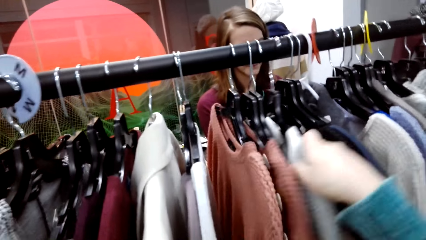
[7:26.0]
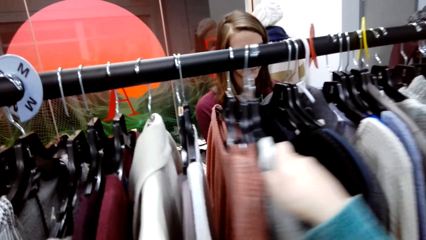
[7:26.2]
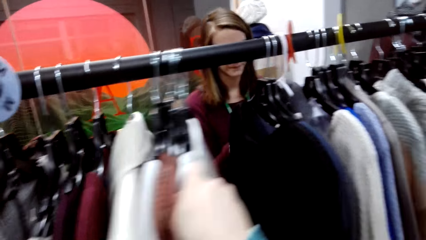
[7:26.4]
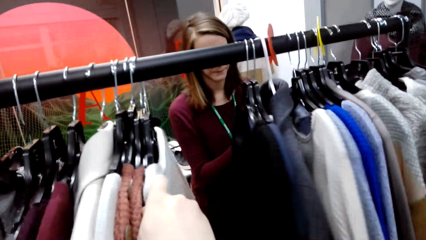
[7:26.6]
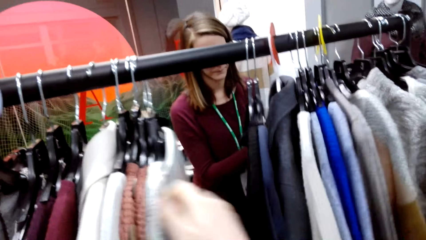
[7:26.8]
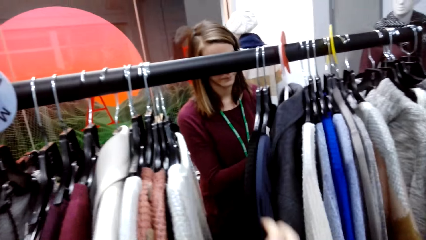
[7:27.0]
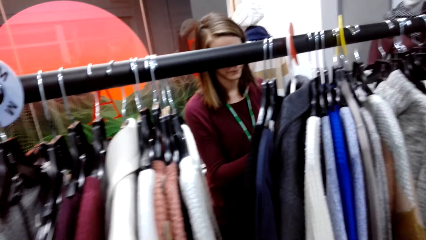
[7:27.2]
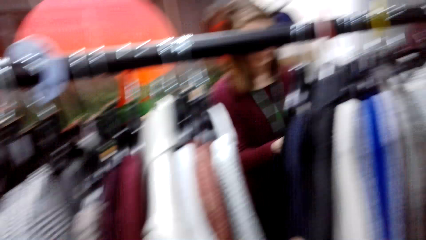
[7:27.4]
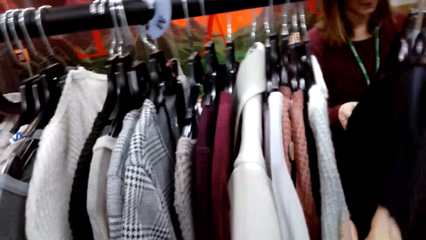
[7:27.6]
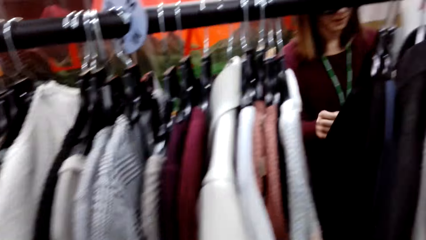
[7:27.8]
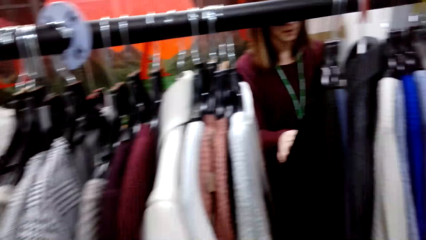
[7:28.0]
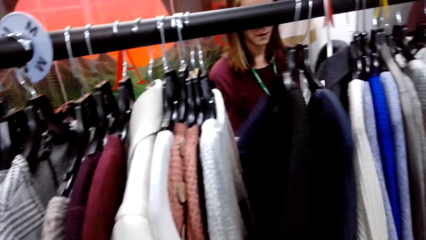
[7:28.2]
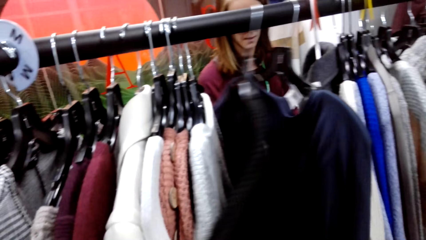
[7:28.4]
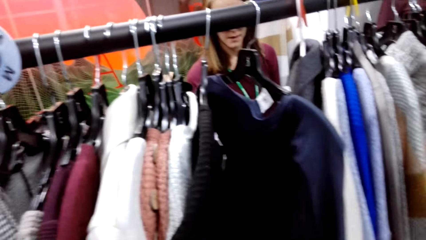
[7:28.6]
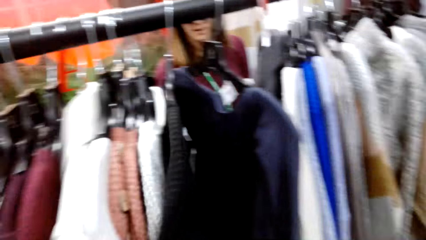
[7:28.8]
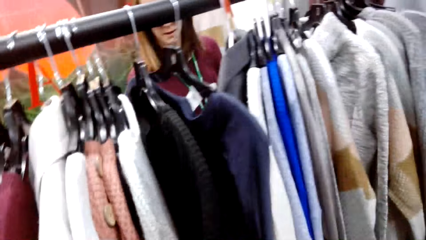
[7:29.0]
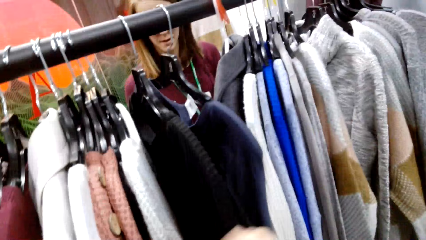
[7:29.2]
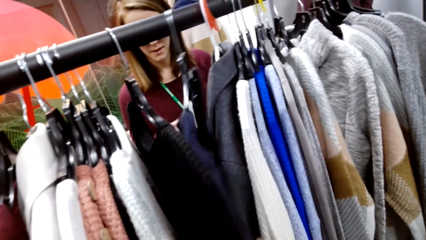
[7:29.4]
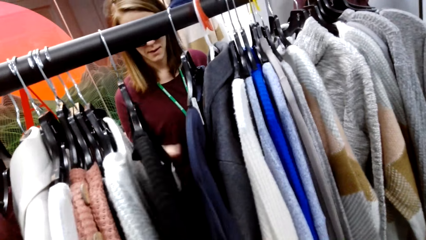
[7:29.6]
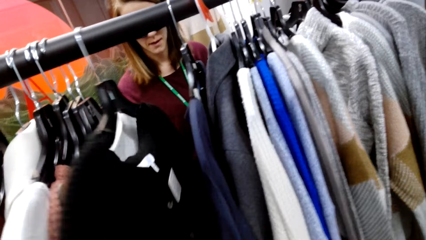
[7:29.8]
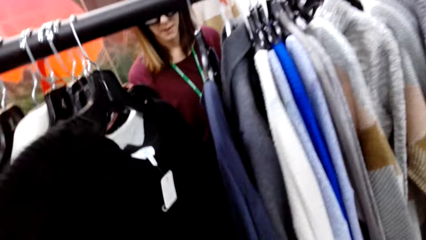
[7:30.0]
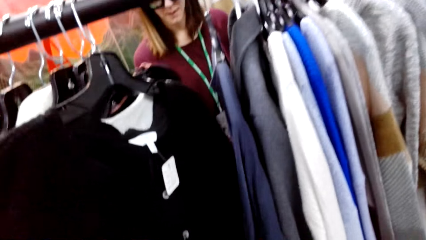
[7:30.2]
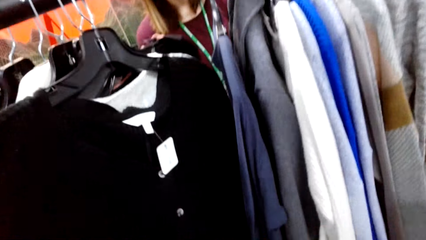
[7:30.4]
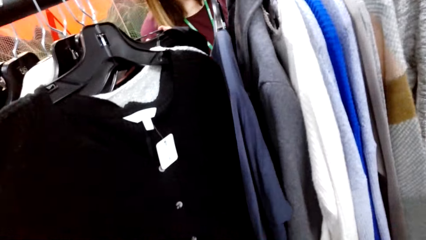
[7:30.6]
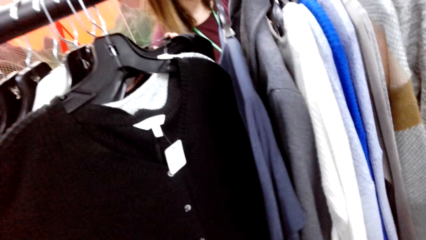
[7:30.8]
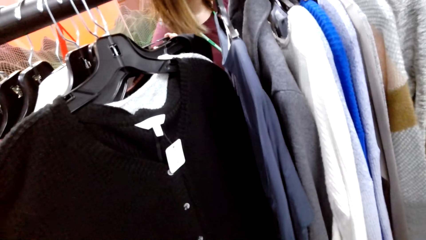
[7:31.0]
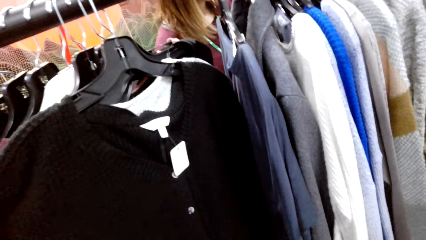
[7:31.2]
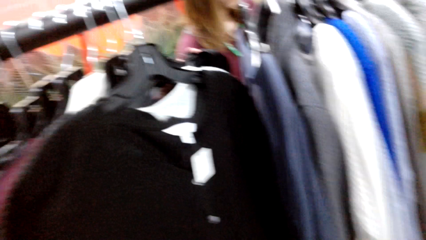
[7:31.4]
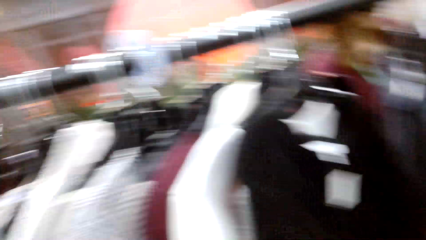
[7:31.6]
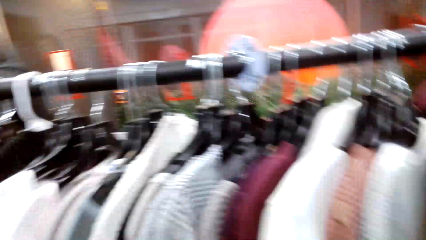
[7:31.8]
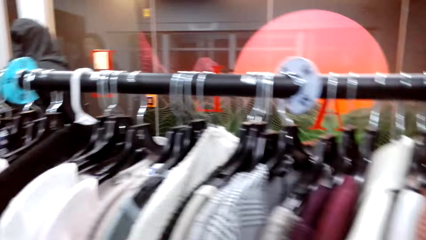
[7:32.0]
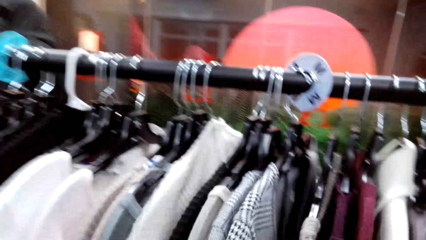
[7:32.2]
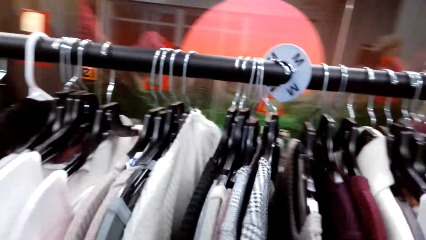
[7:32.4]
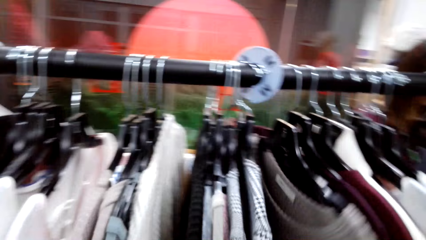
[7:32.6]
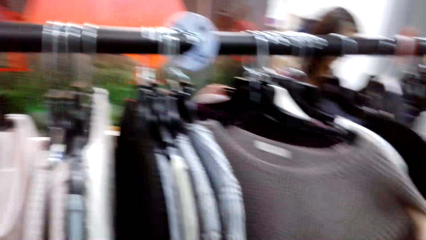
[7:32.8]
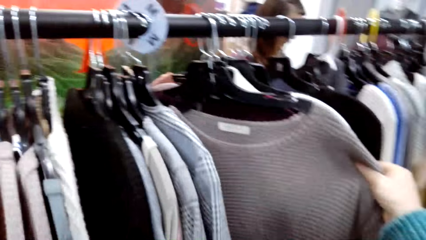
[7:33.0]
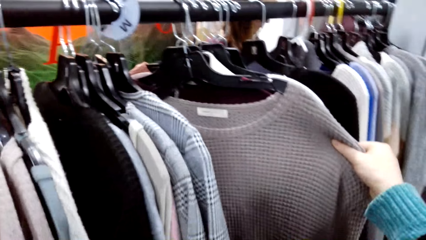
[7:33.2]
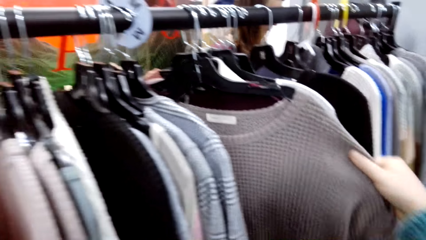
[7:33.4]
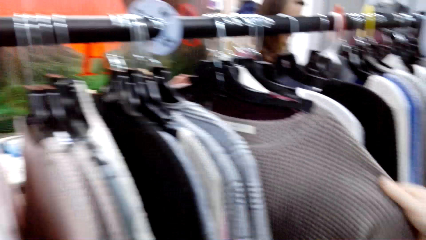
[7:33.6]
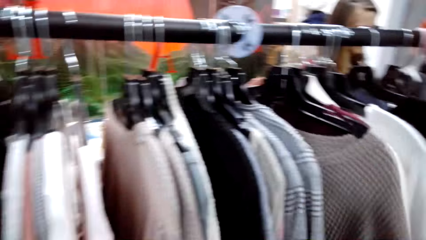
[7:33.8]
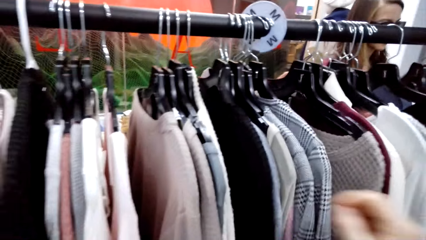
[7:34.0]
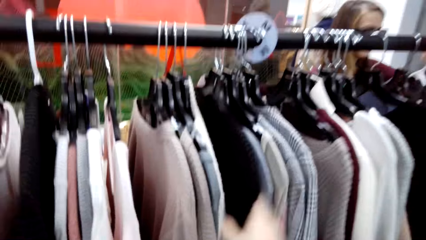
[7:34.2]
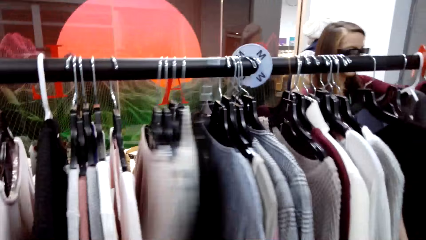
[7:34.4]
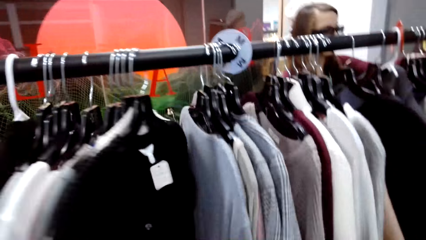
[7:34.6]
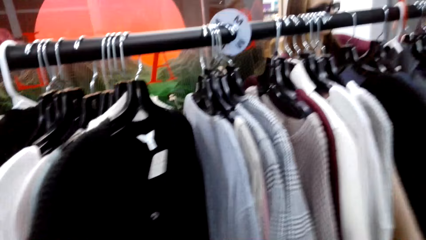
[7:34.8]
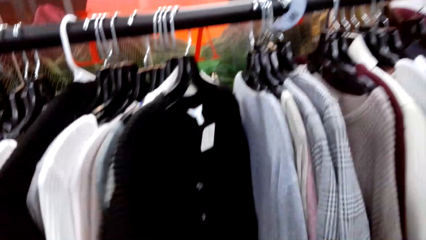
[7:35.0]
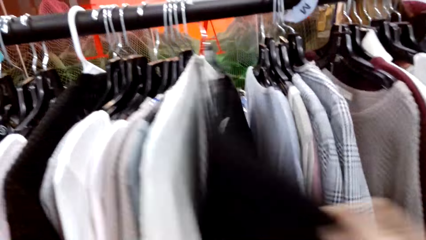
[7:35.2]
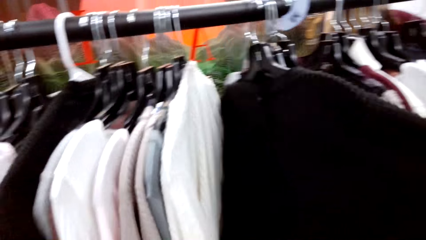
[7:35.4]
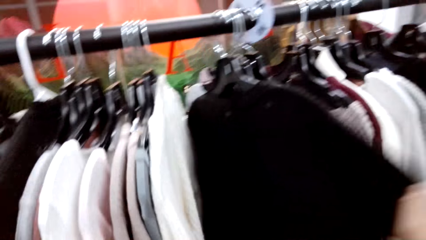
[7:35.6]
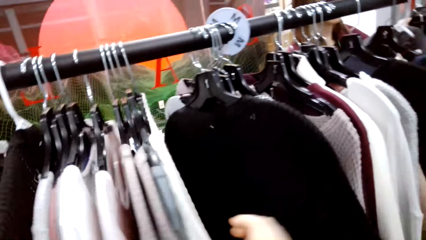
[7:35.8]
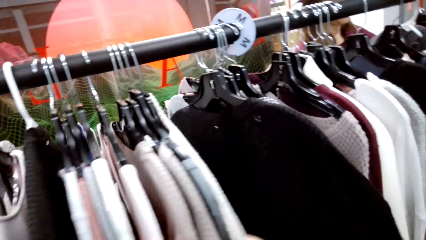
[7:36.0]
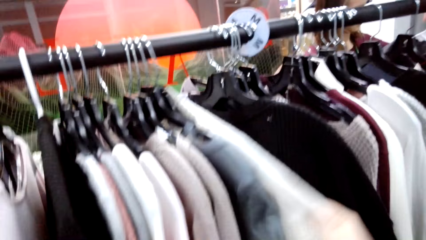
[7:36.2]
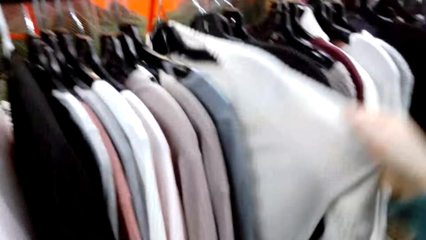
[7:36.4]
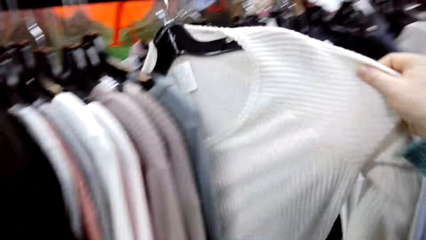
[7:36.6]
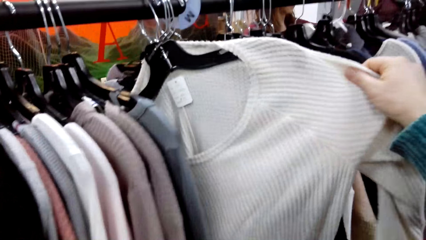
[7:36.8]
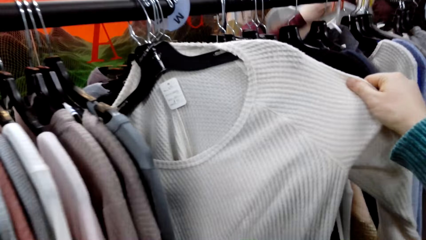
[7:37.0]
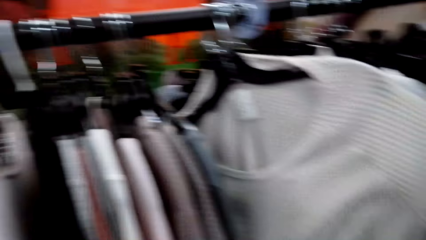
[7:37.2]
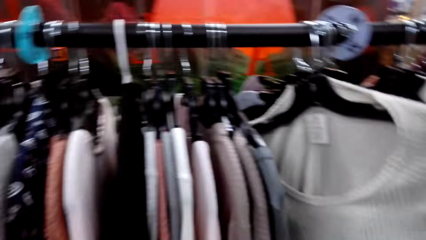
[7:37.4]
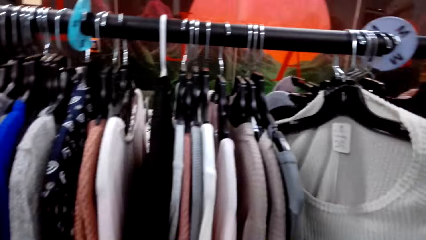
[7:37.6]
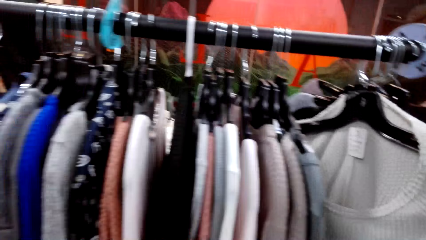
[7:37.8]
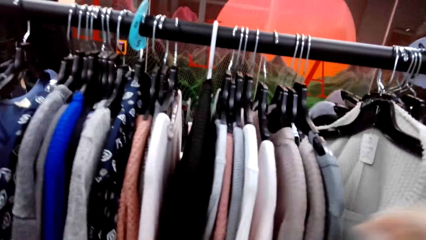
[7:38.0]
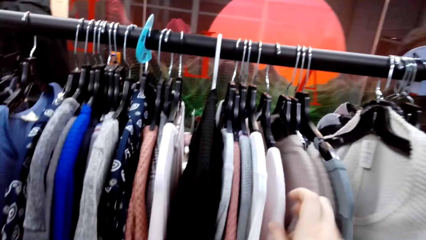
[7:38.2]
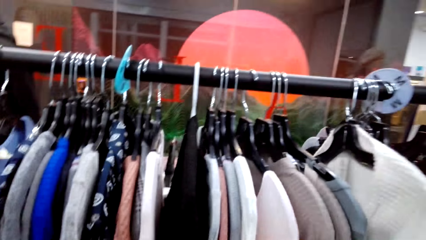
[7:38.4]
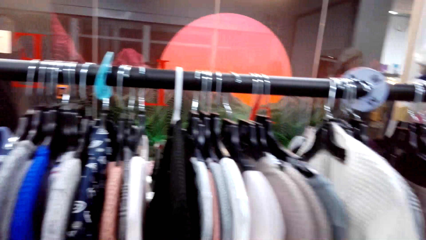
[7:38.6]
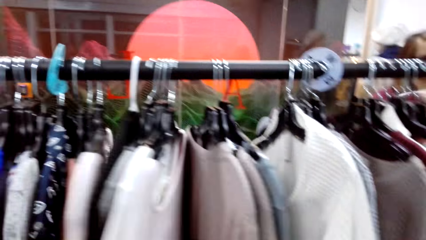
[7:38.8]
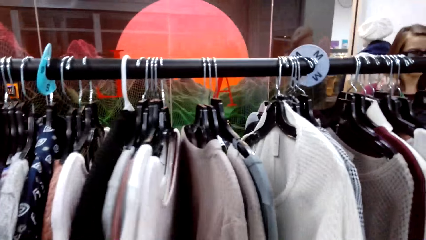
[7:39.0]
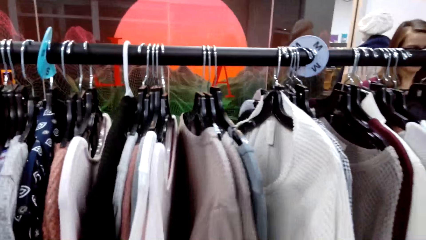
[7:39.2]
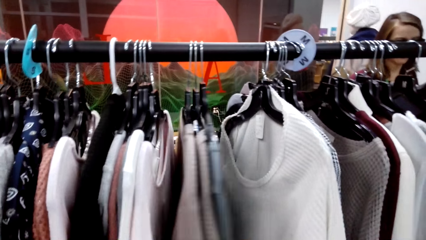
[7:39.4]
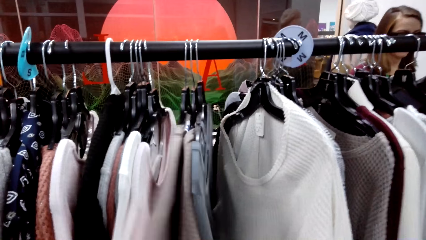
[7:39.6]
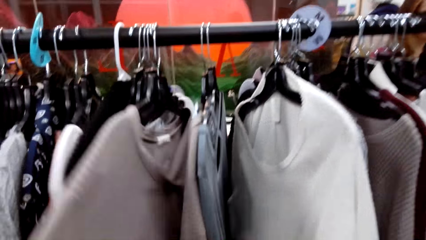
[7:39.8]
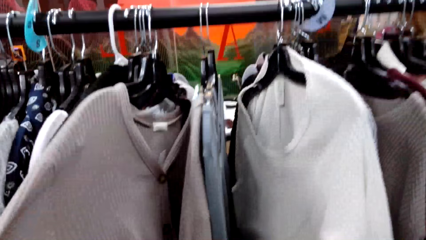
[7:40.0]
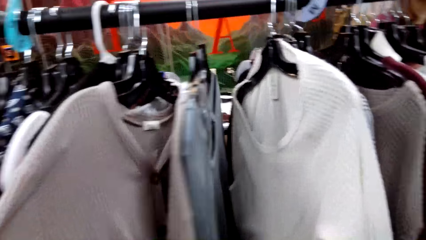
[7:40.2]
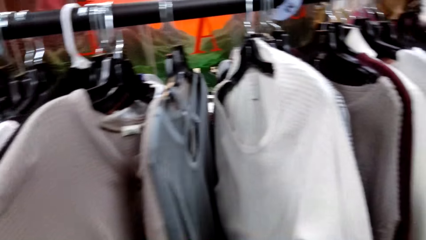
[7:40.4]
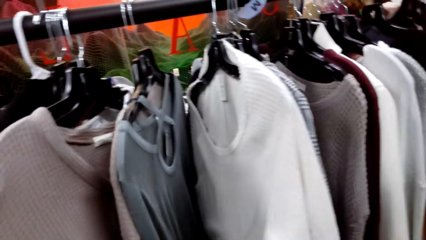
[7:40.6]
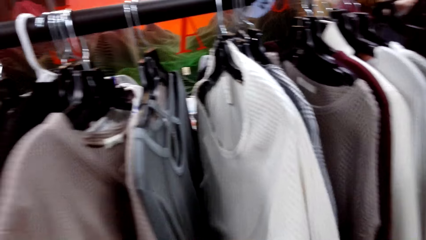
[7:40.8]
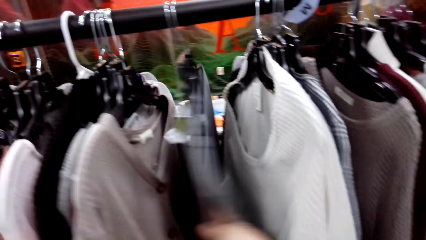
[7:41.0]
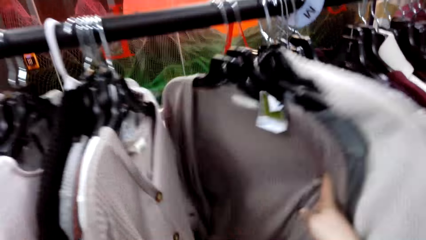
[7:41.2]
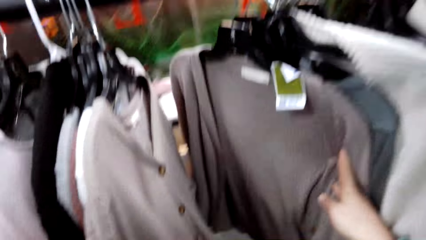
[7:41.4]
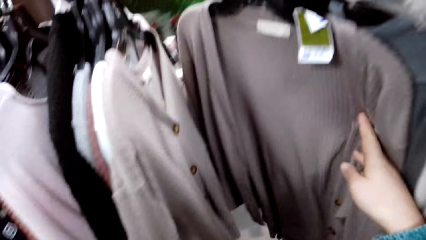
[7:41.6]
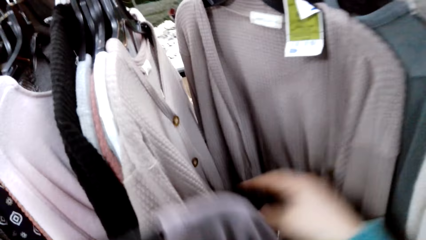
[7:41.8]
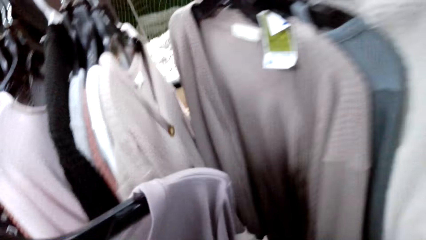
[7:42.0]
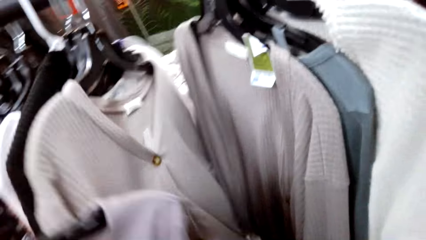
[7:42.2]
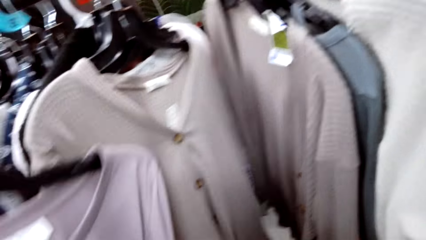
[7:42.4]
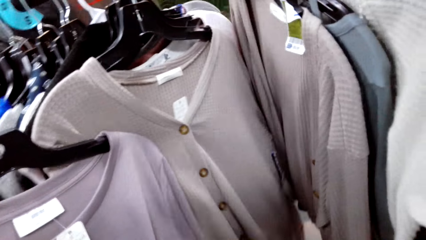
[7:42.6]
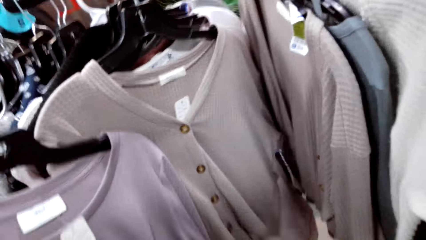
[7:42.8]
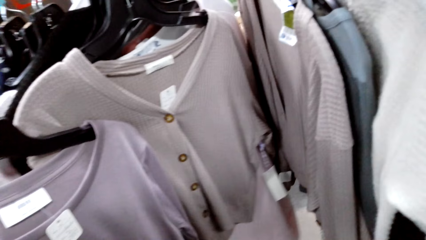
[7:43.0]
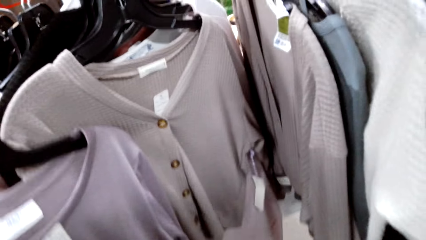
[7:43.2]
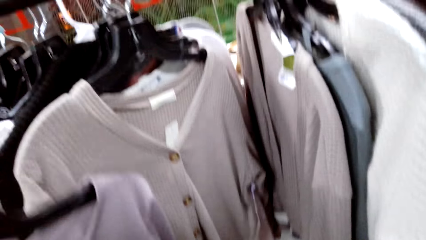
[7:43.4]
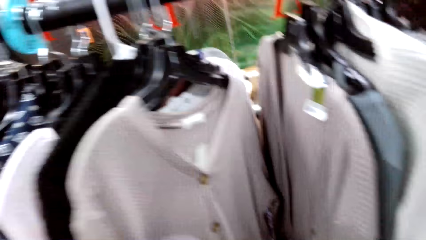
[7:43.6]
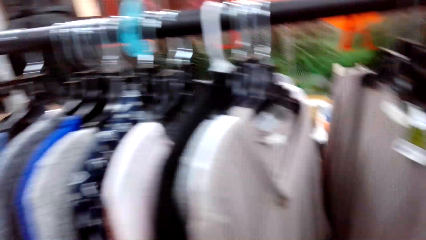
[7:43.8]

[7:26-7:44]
The camera wearer moves the sweater. A lady looks through the clothes on the clothing rack. The camera wearer checks the sweater. They look around the store. They check the sweater. They check the sweatshirt. They put the sweater top beside the other sweater top.
